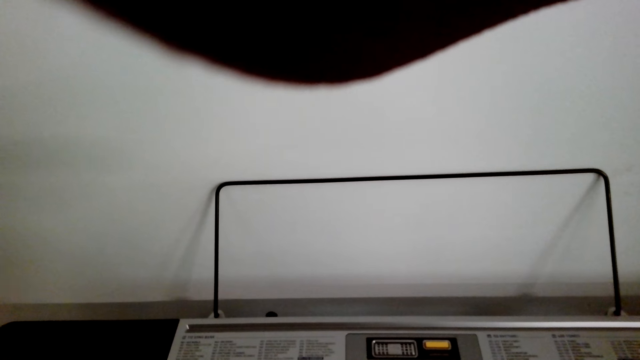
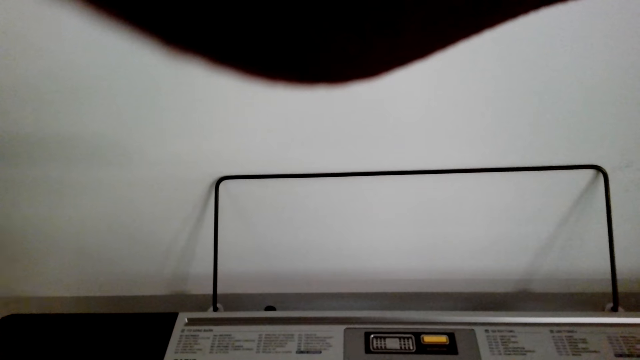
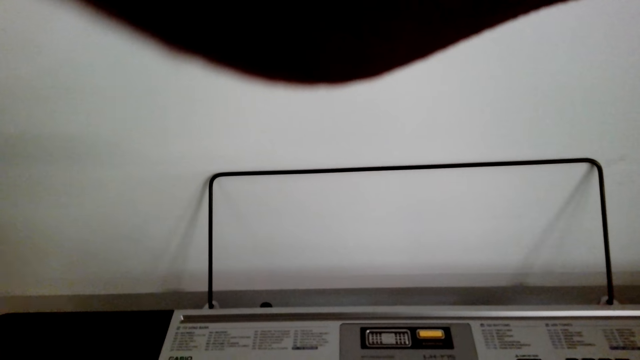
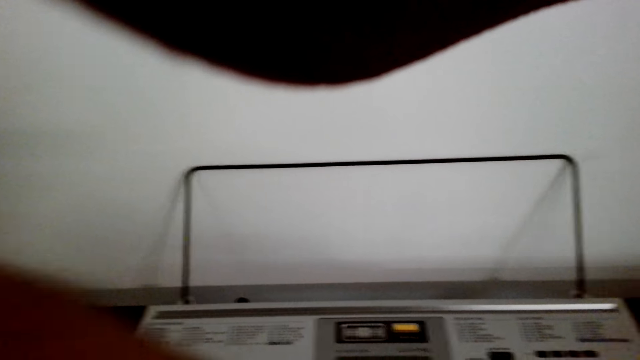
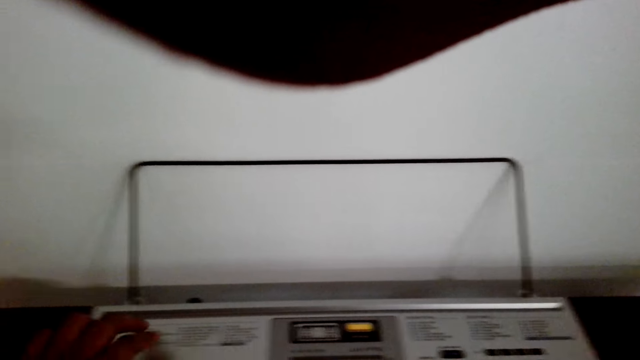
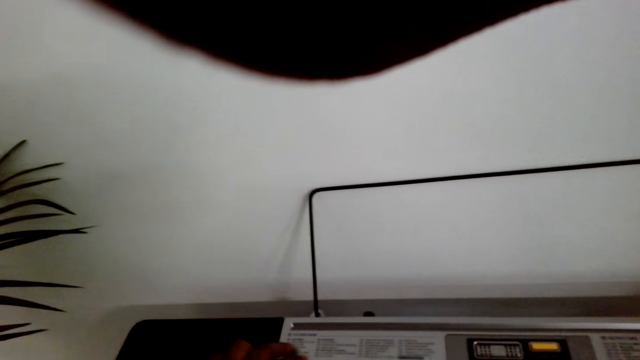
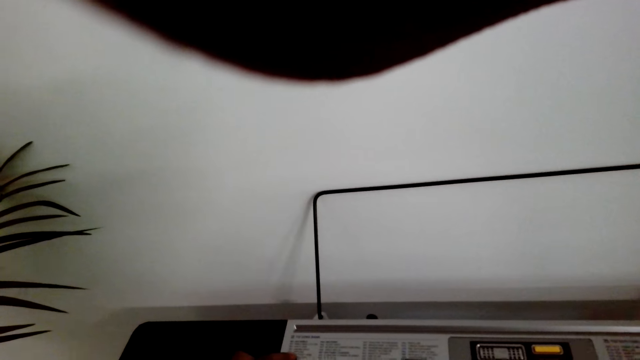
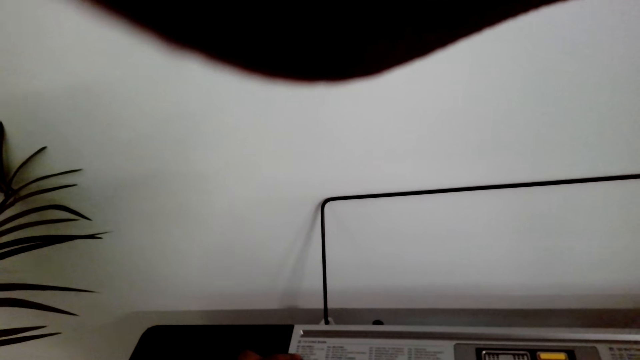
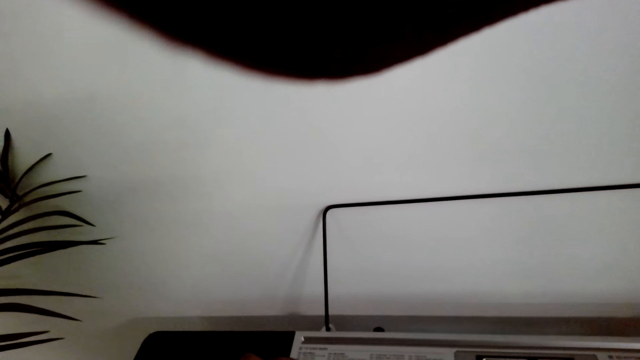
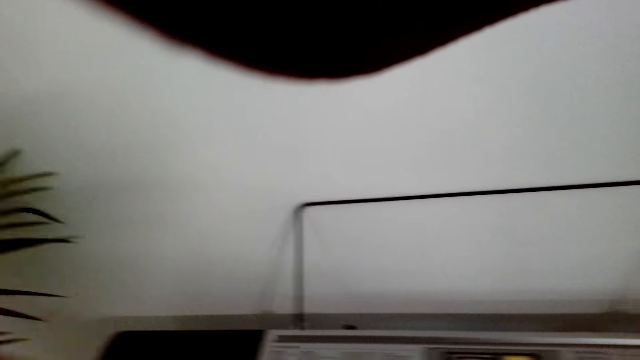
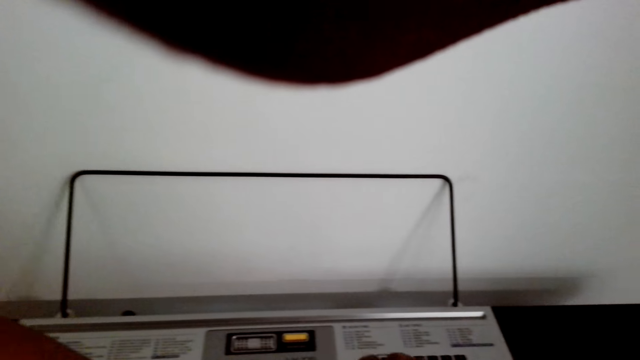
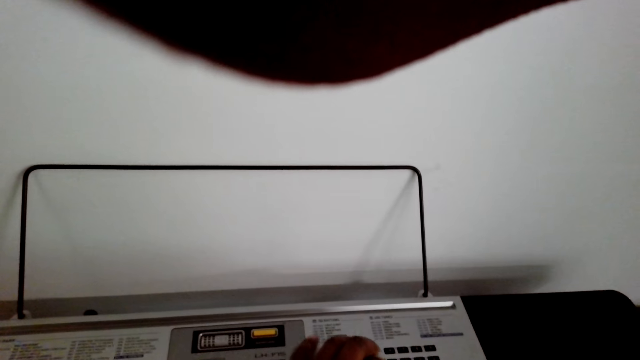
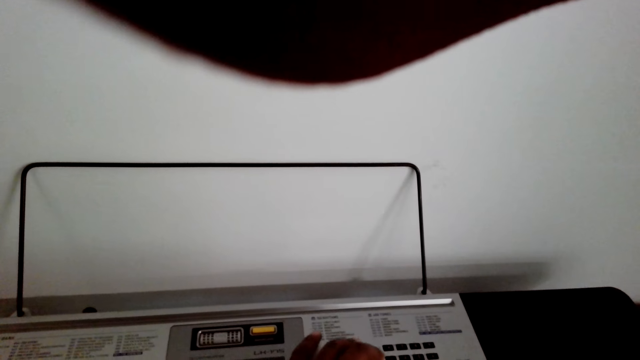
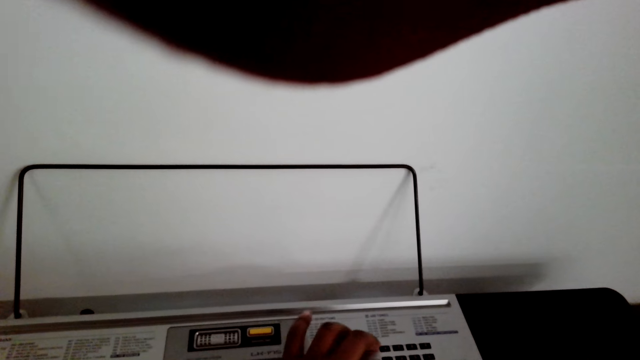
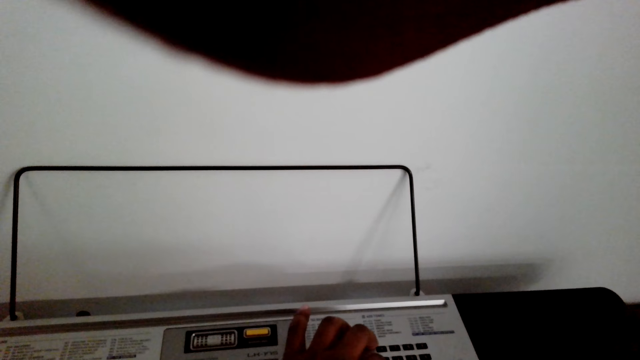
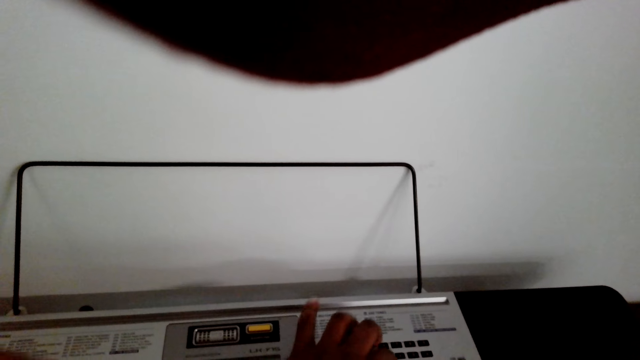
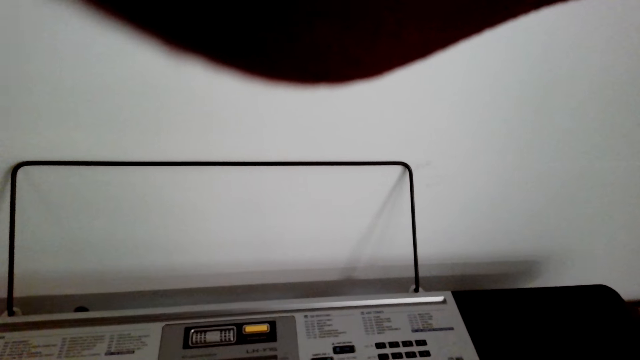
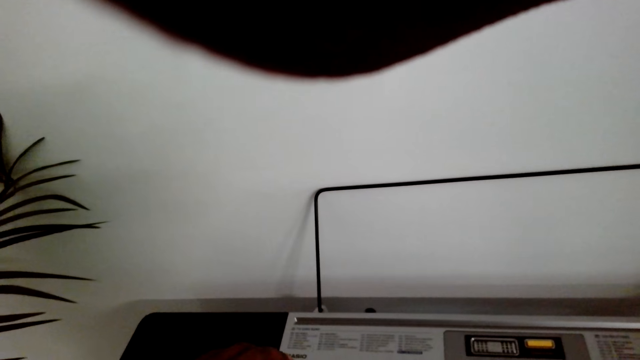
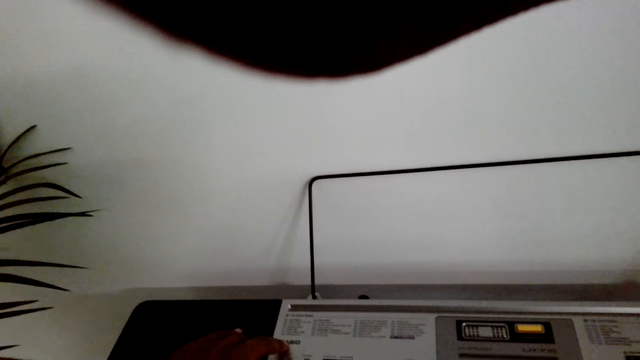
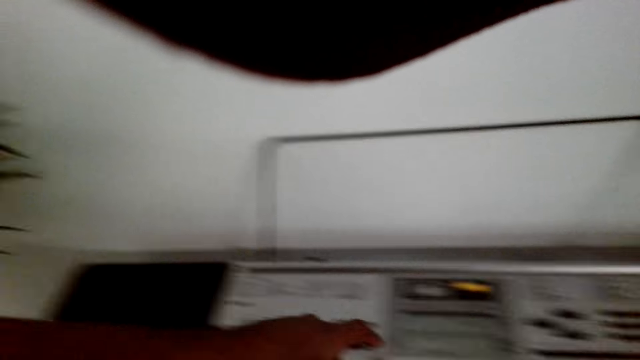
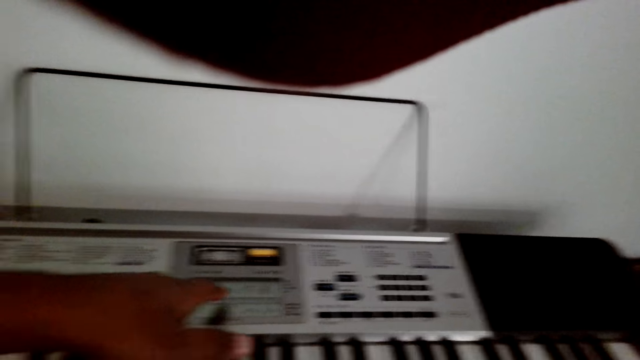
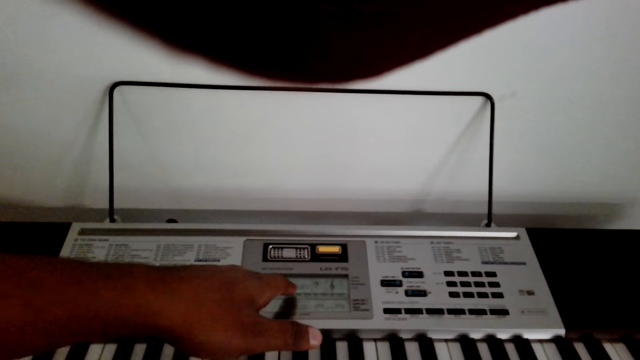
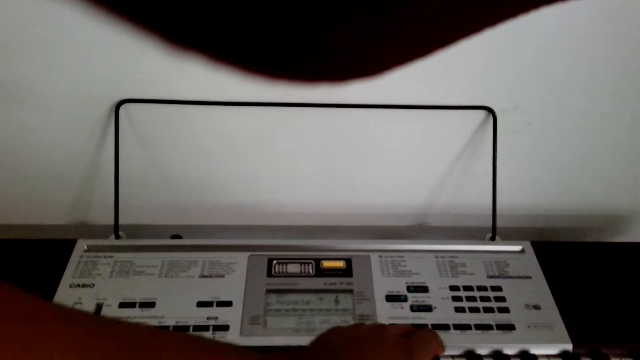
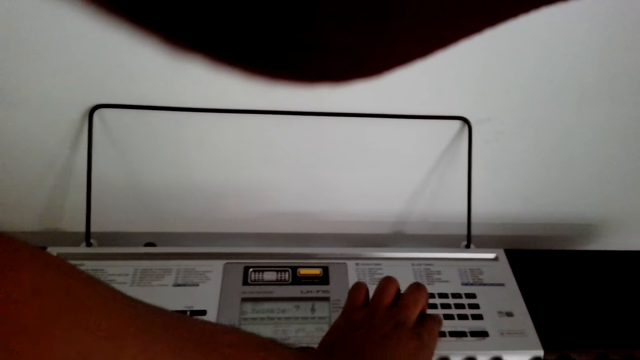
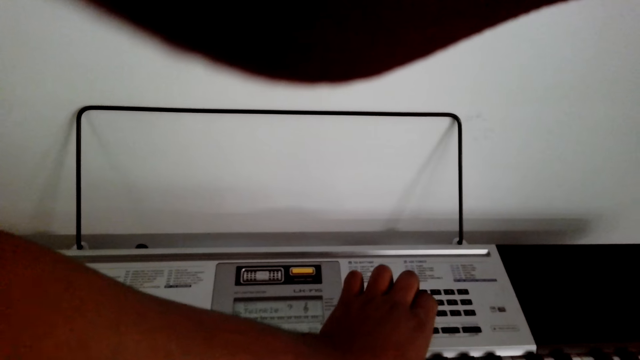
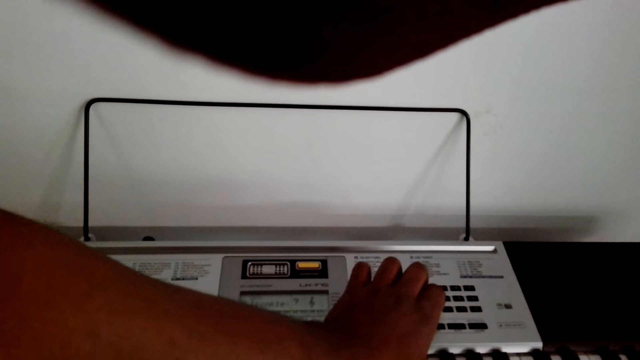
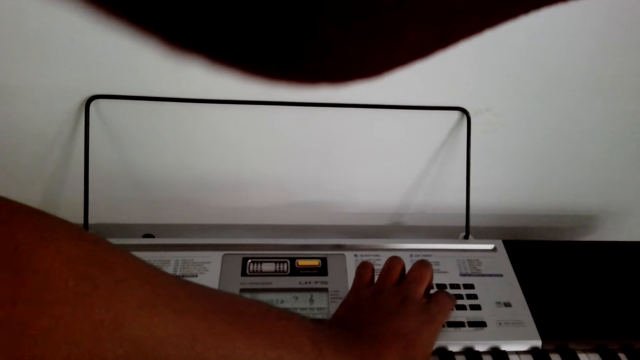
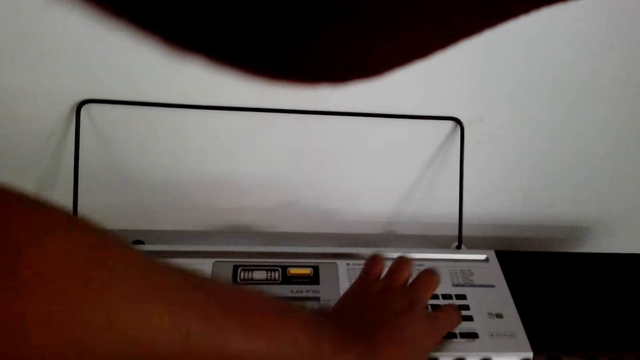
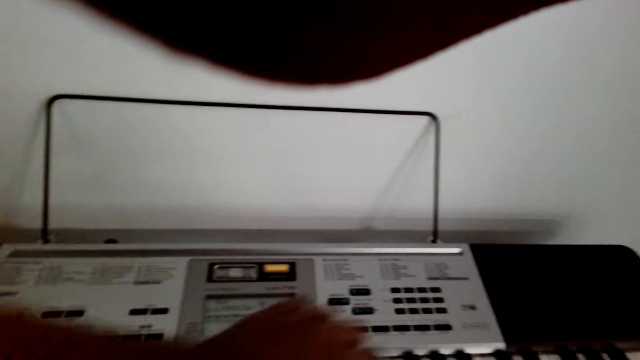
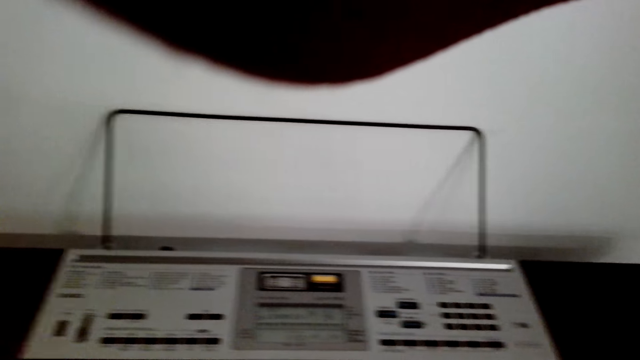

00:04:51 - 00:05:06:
The camera wearer speaks to a man. They touch a piano. They touch a keyboard. The man touches the piano.

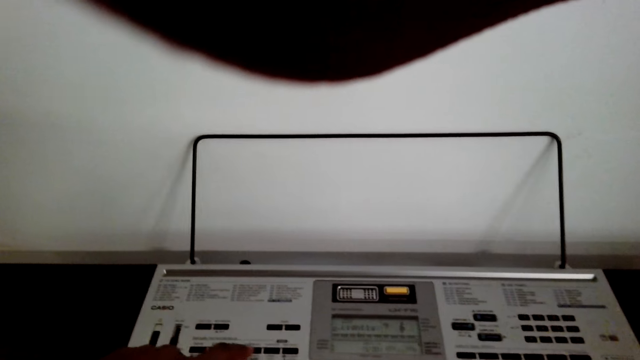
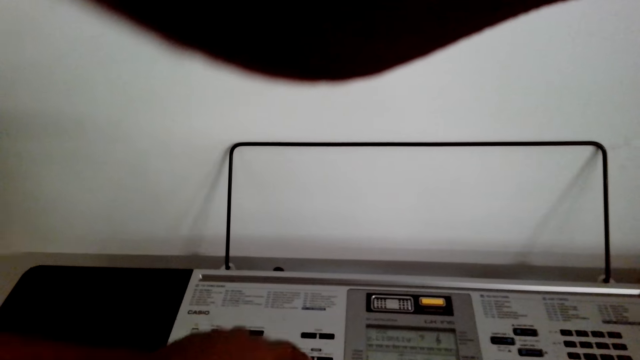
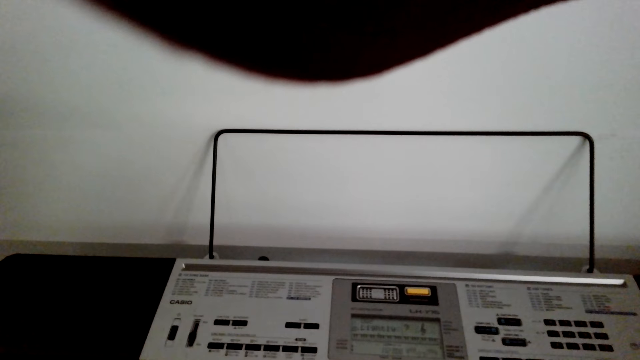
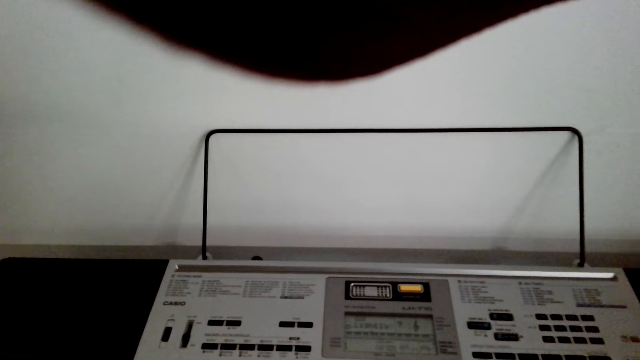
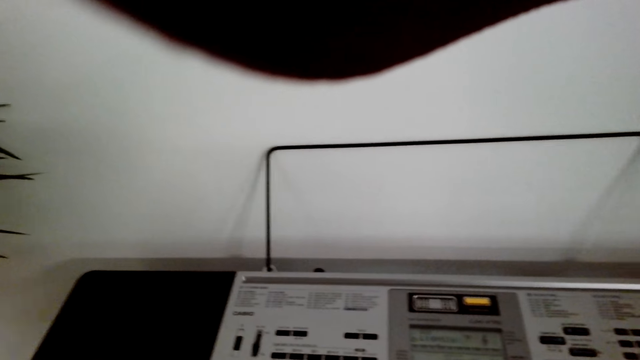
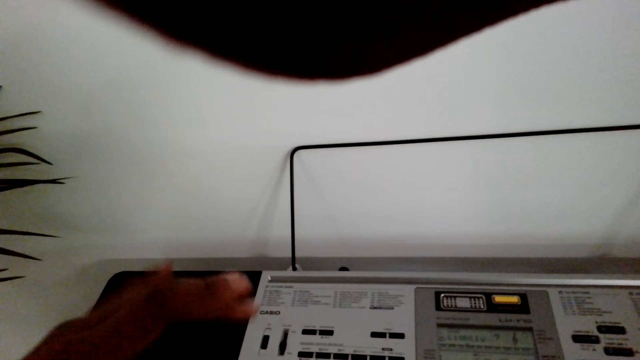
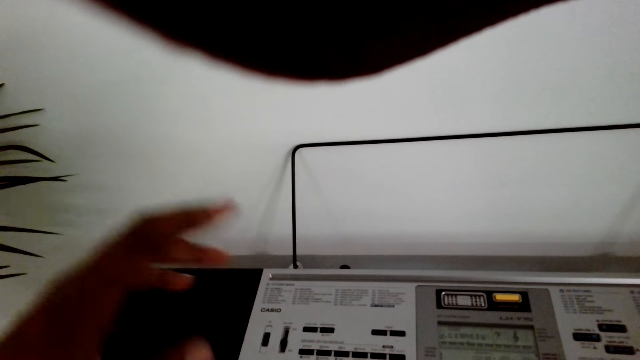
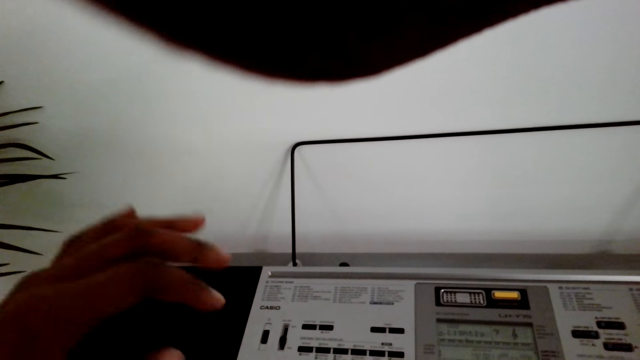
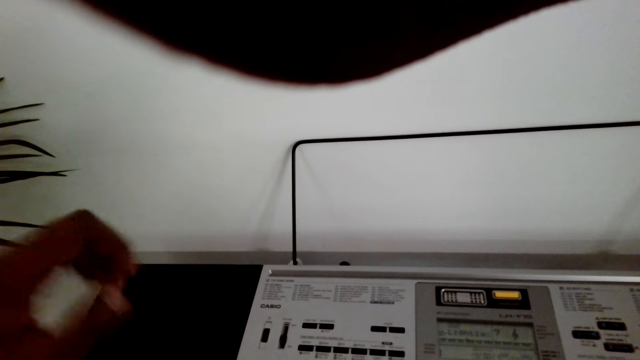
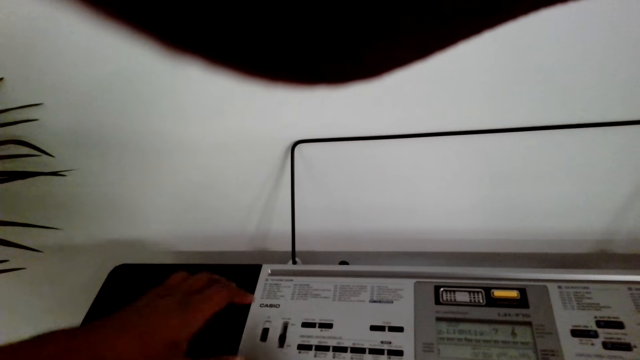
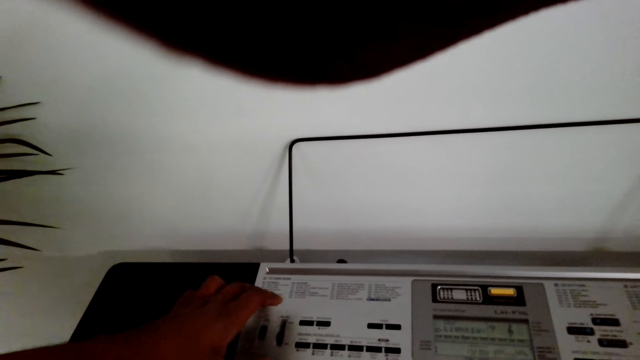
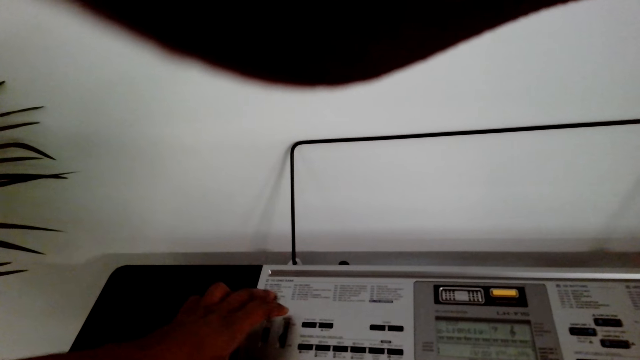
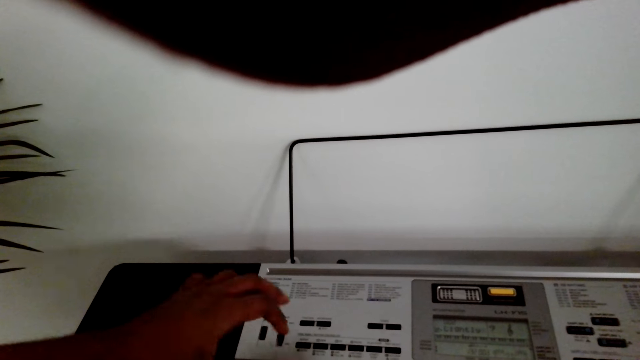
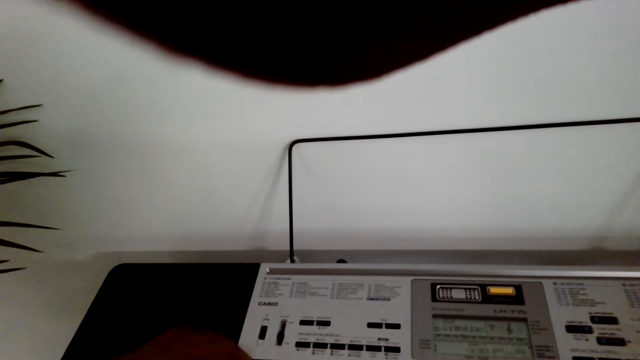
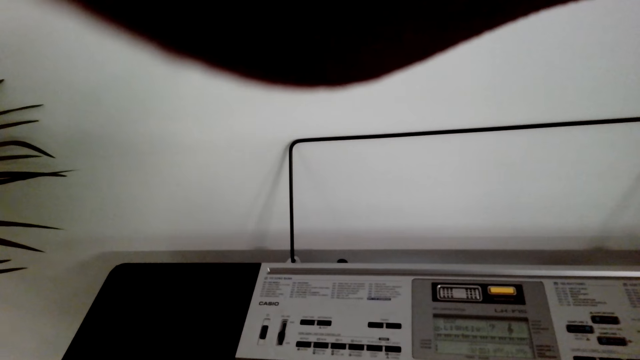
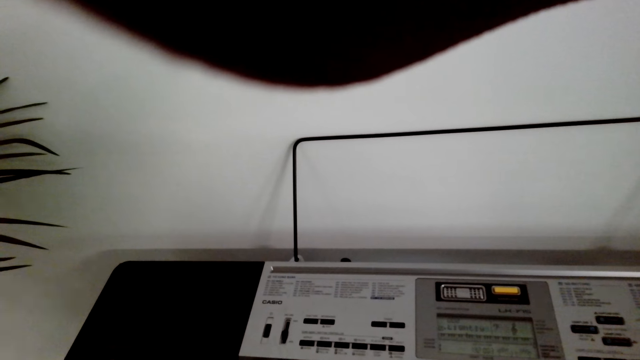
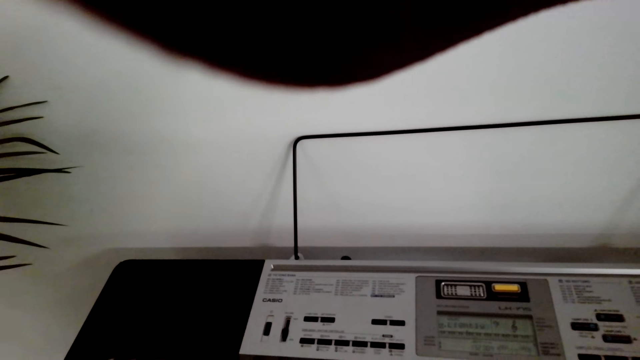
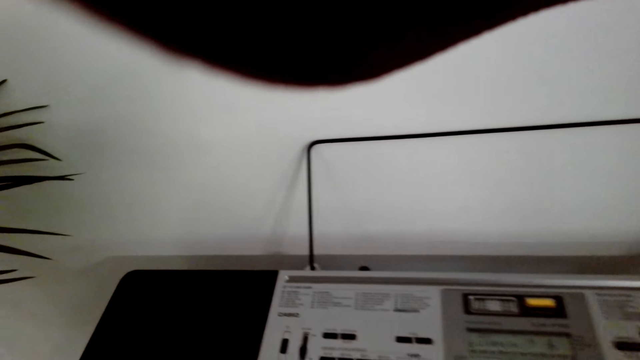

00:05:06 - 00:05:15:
The man plays the piano.
